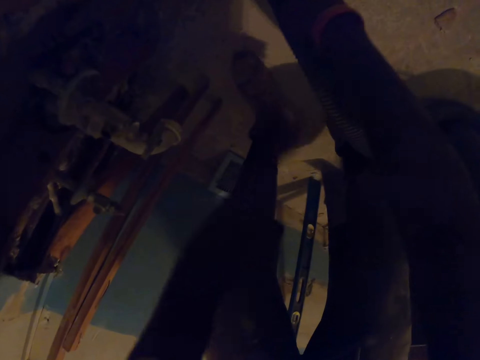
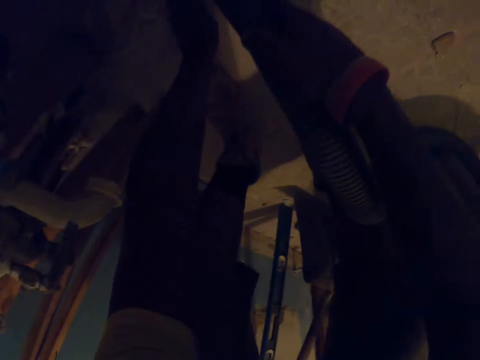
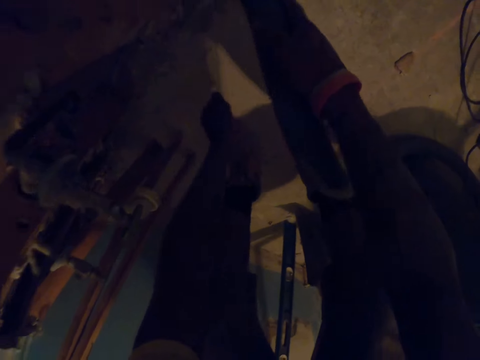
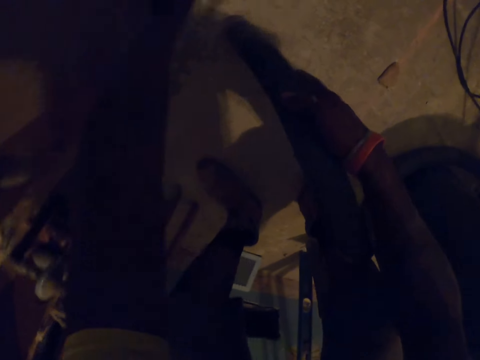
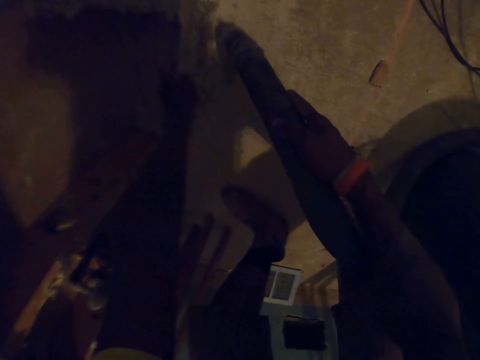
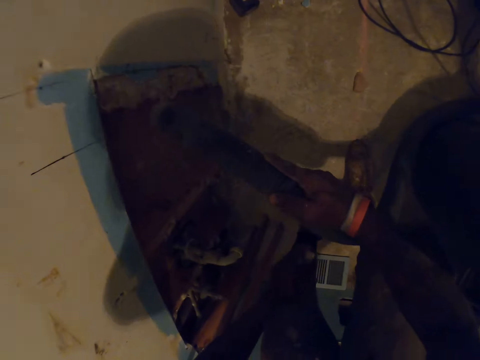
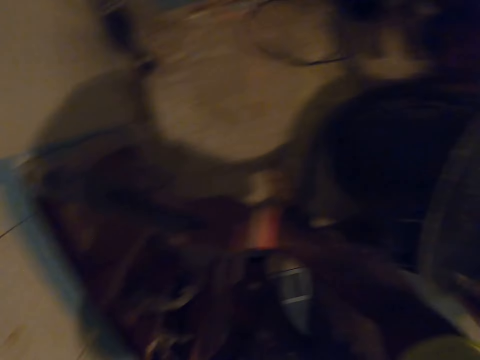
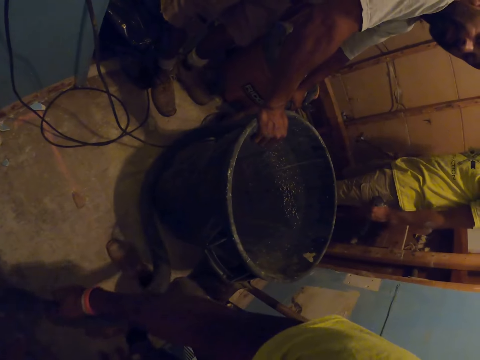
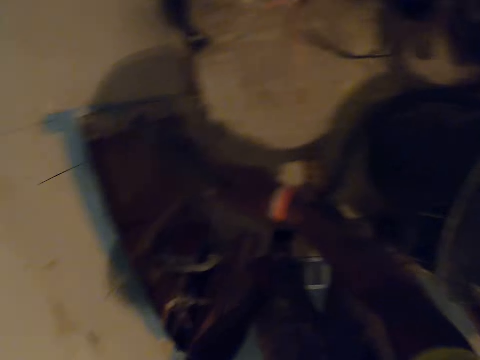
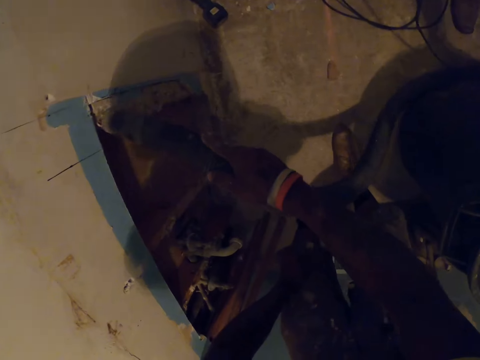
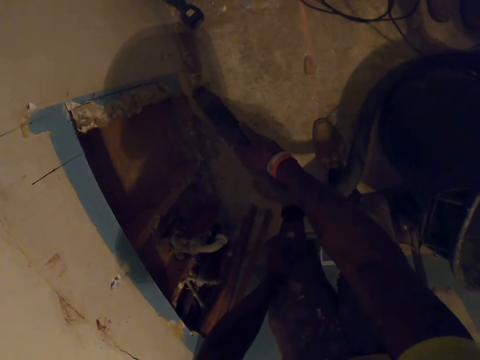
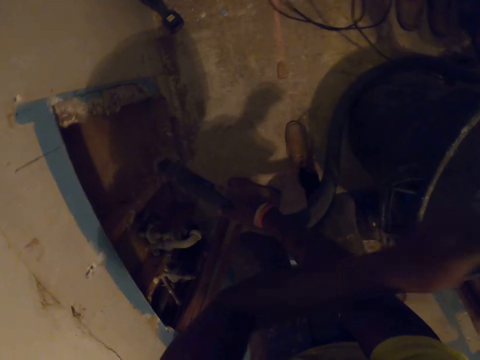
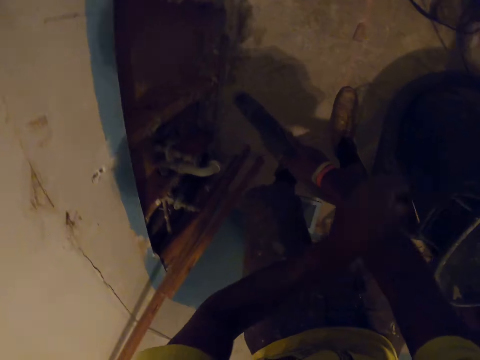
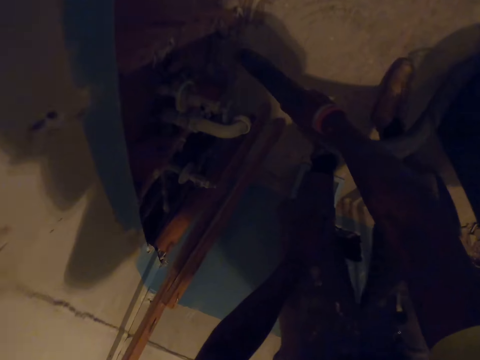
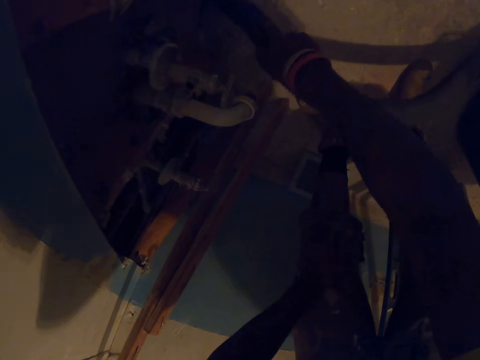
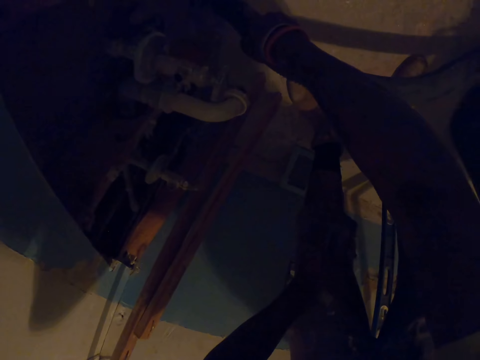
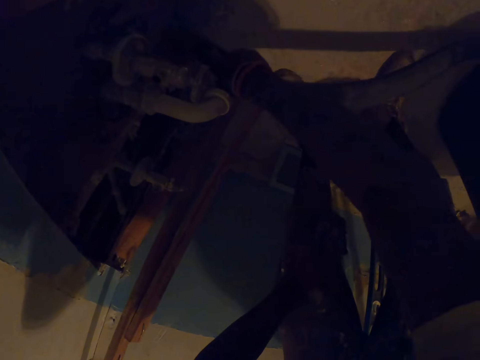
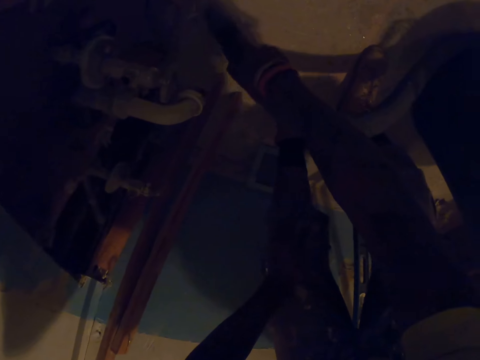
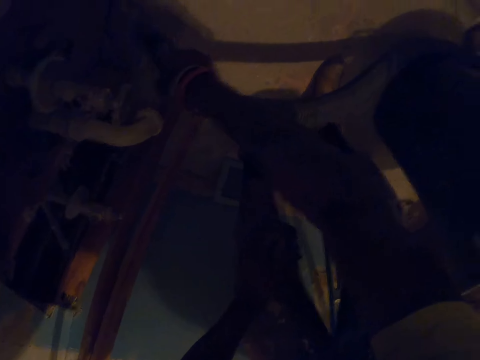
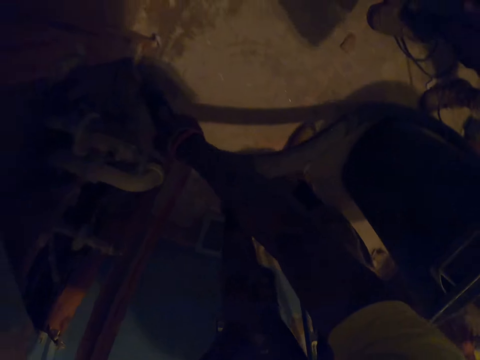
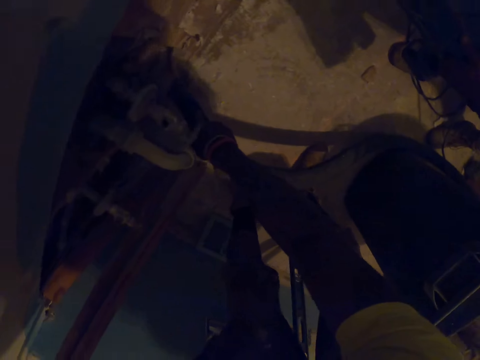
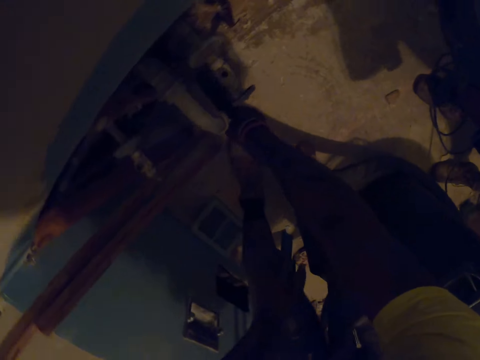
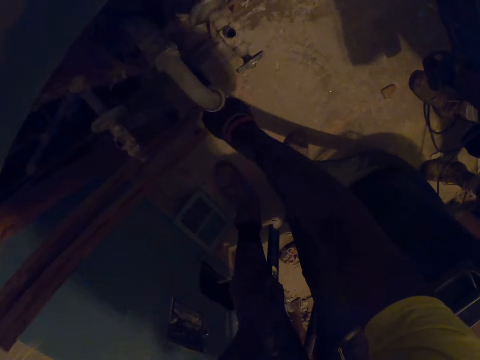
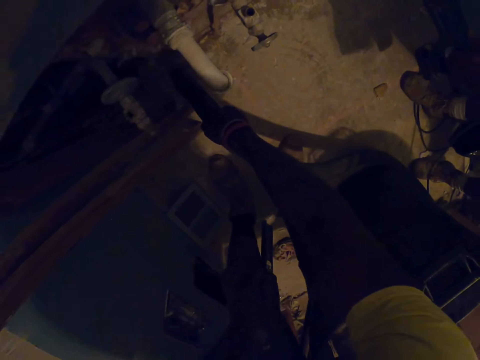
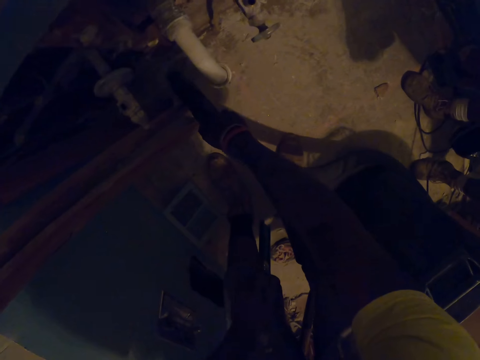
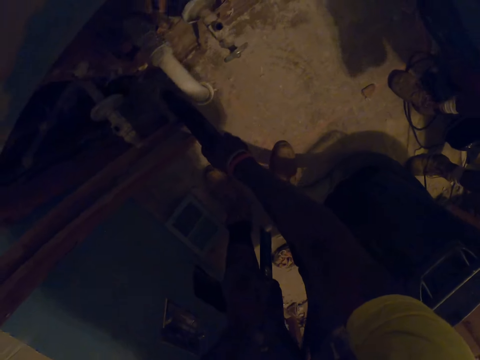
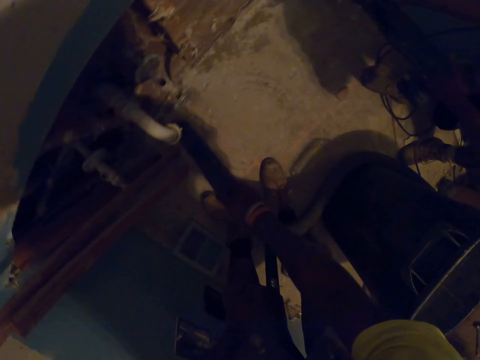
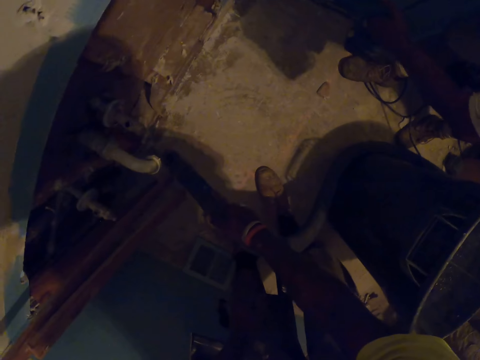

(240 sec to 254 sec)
The camera wearer moves another portion of debris on the floor with his left hand. The carpenter holds the plastic bin with his right hand. Another man holds the pry bar. The camera wearer cleans the room with the vacuum cleaner. He tosses debris into the plastic bin with his left hand. The carpenter removes a plaster from the wall with both of his hands.

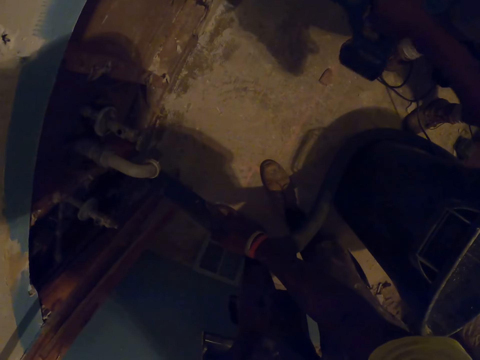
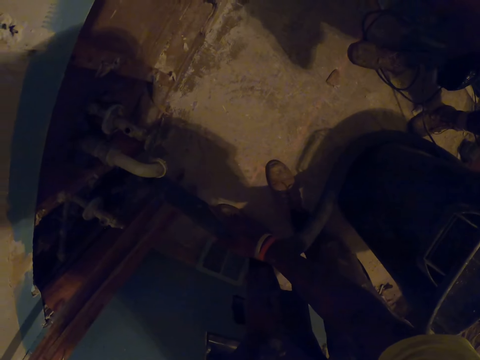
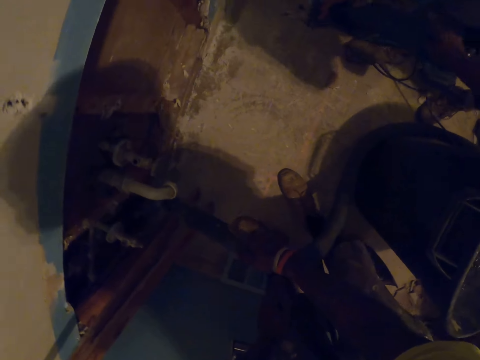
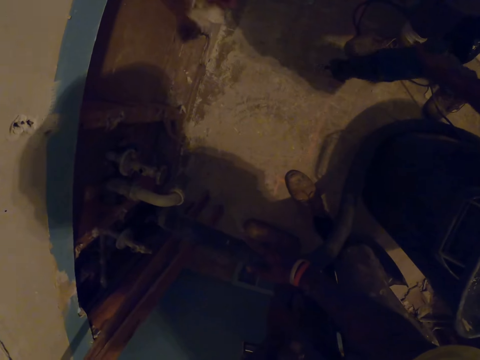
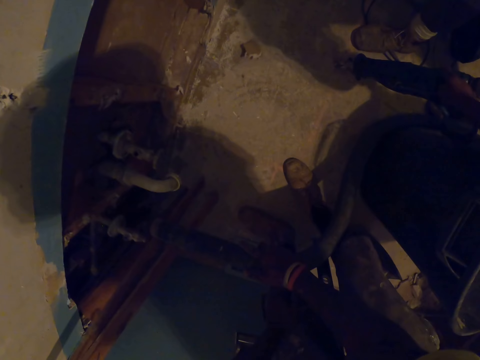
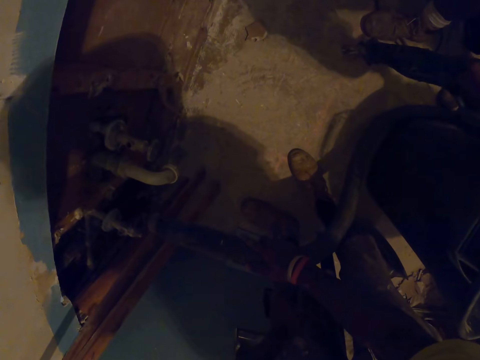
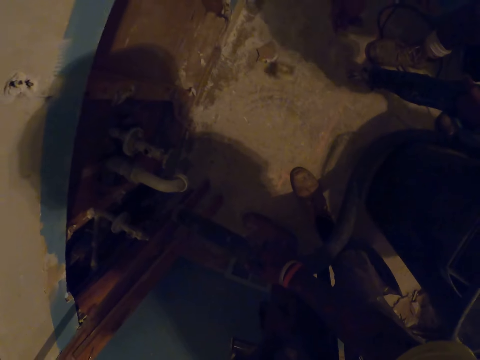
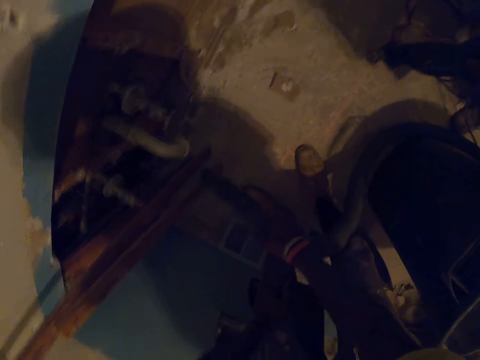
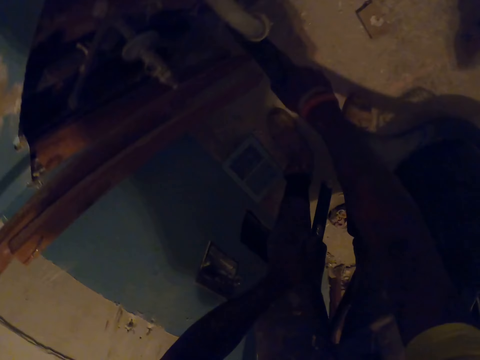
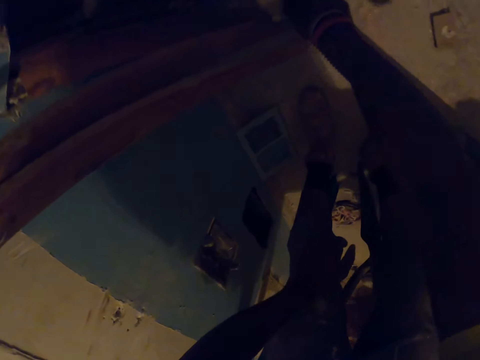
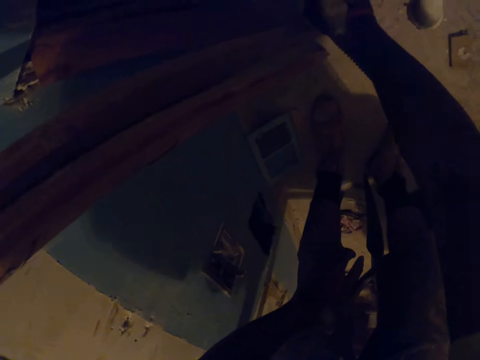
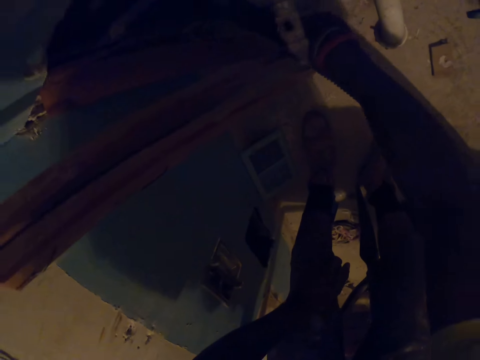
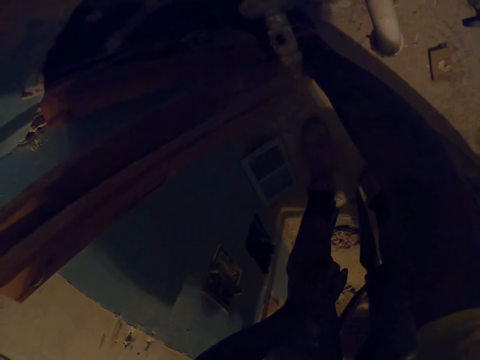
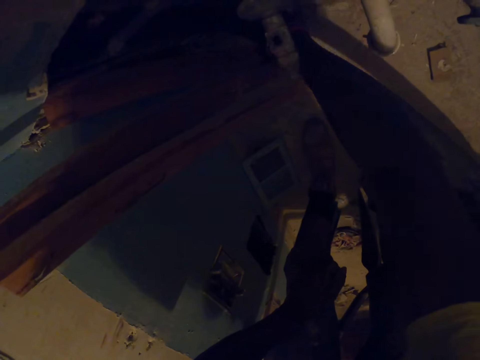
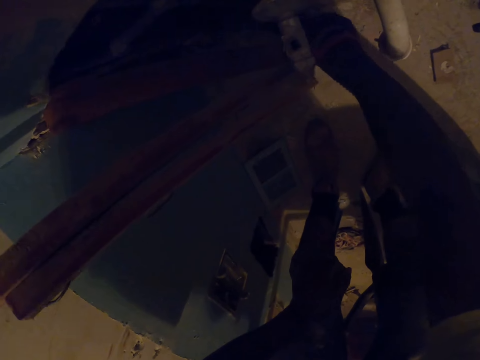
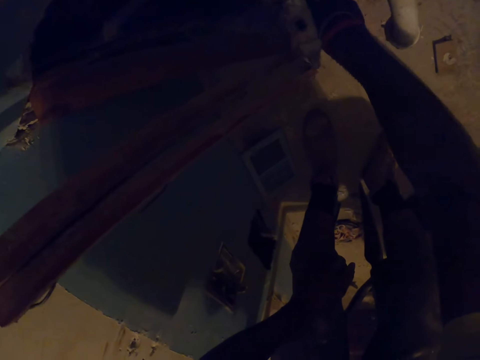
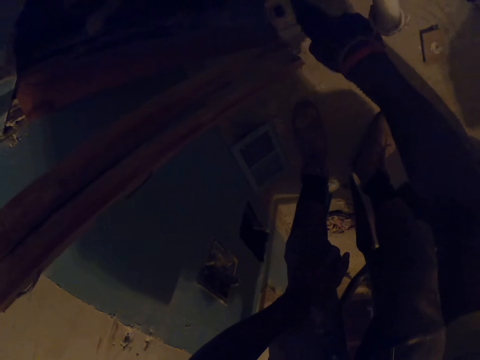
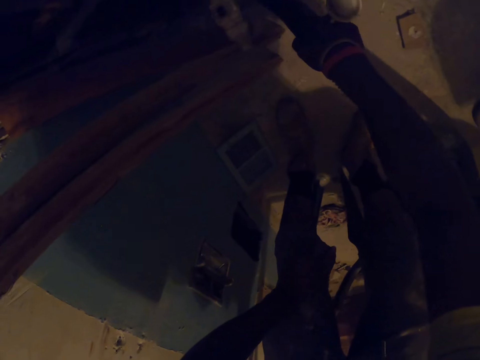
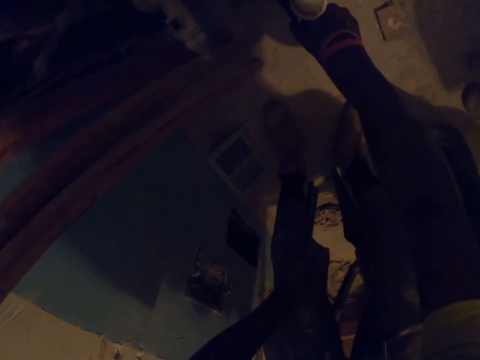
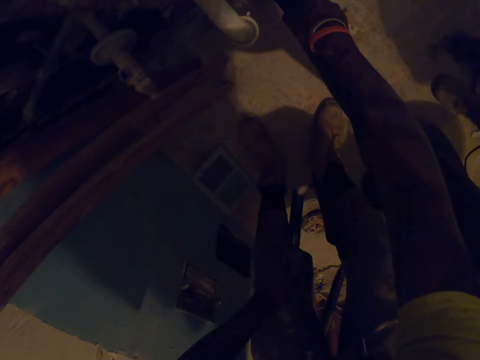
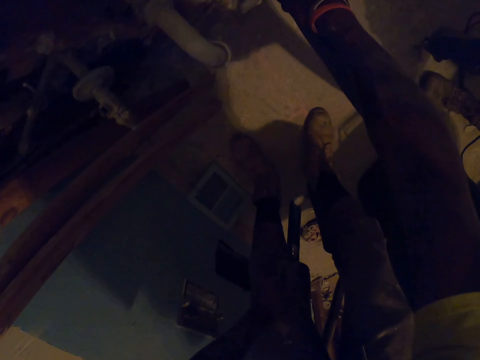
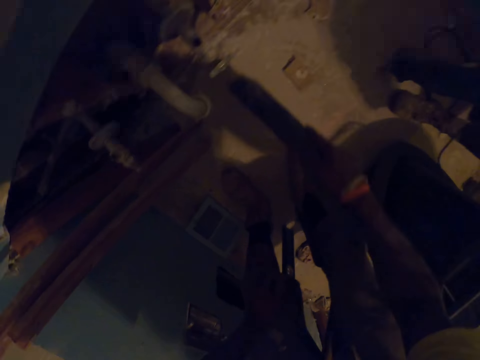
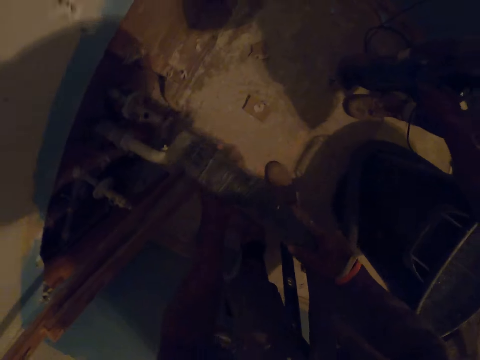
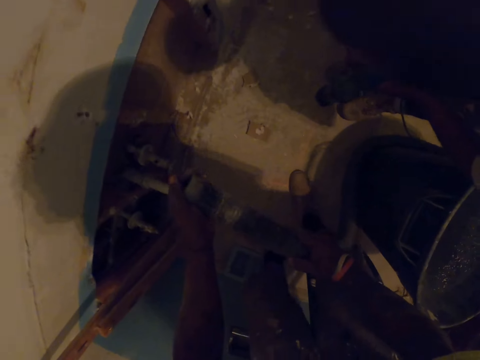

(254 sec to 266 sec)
The man throws the dirt into the floor. The camera wearer touches the hose of the vacuum cleaner with both of his hands.
